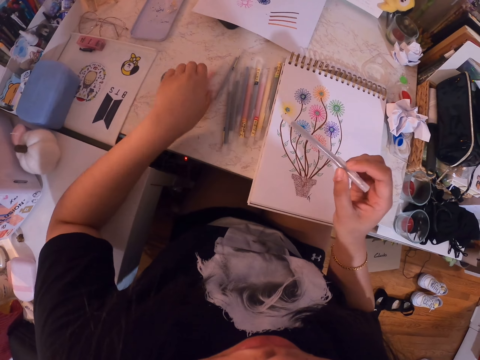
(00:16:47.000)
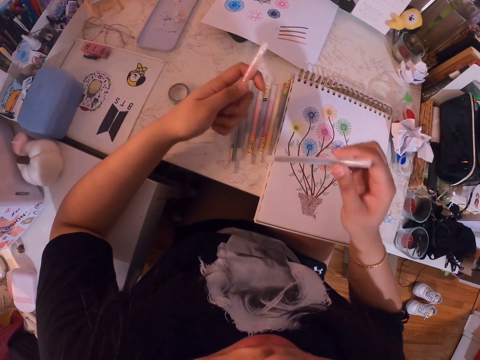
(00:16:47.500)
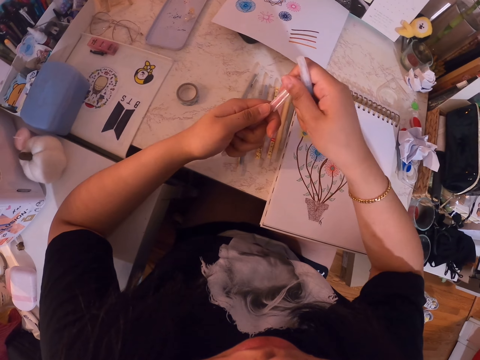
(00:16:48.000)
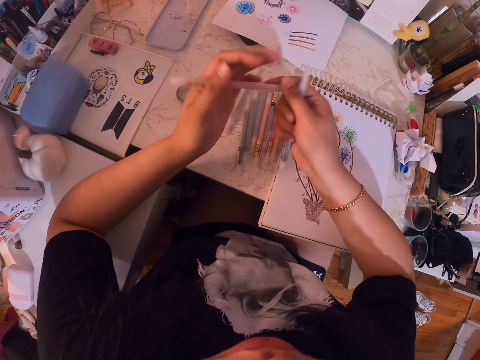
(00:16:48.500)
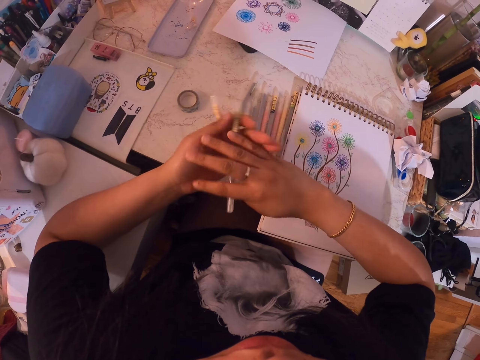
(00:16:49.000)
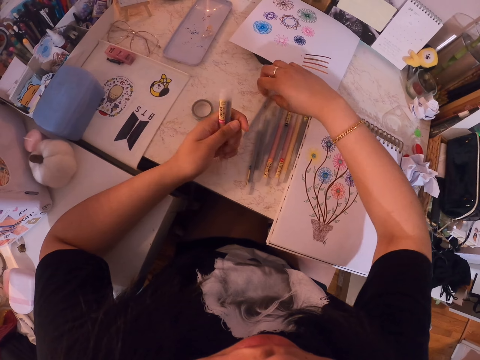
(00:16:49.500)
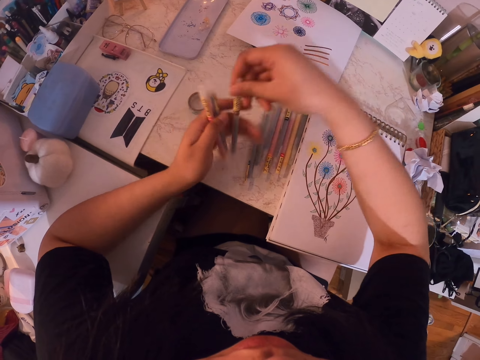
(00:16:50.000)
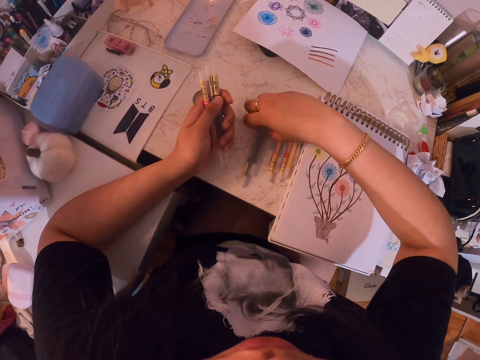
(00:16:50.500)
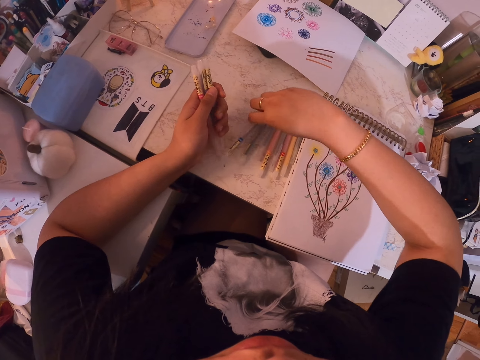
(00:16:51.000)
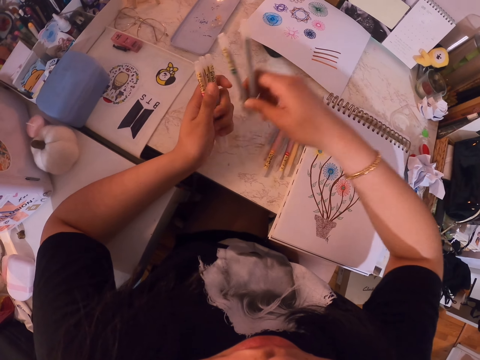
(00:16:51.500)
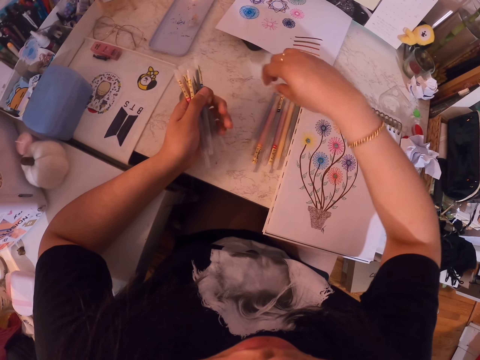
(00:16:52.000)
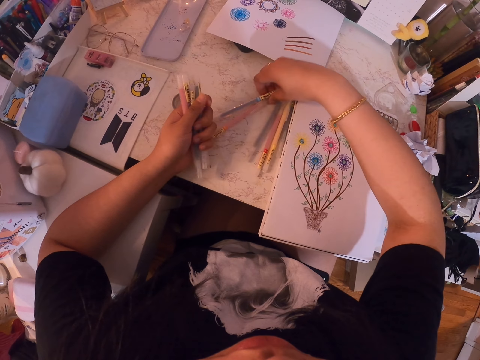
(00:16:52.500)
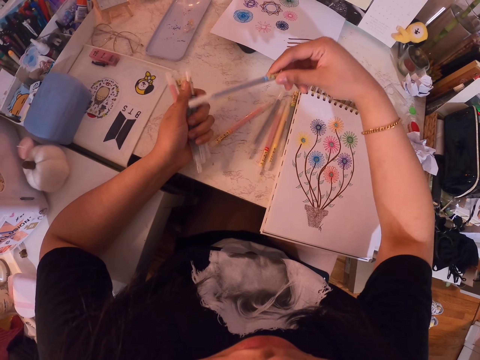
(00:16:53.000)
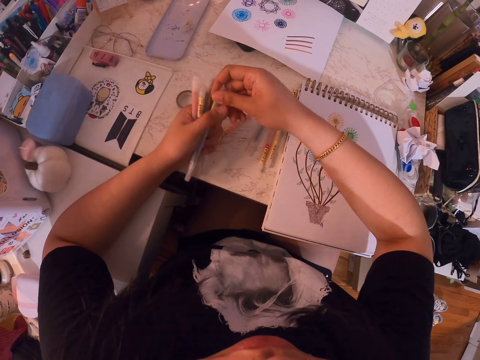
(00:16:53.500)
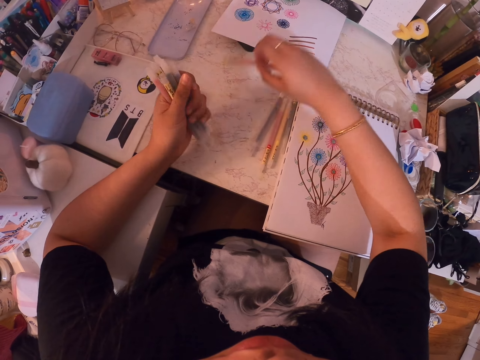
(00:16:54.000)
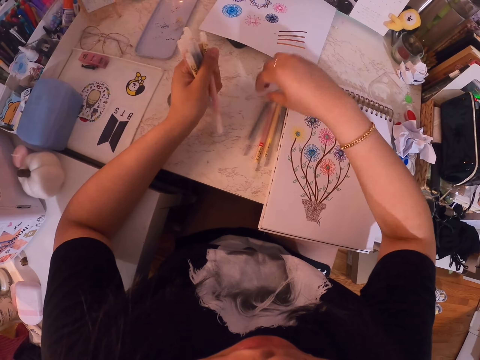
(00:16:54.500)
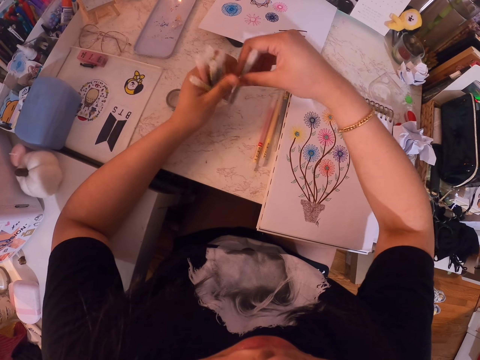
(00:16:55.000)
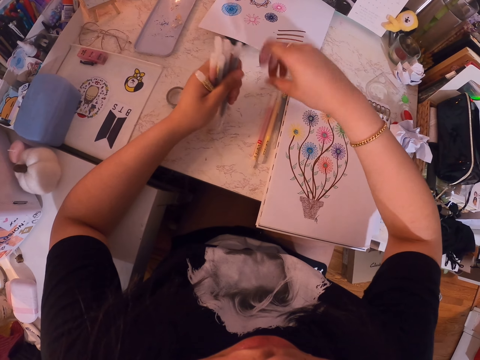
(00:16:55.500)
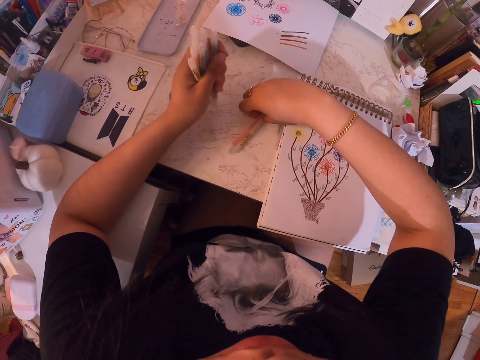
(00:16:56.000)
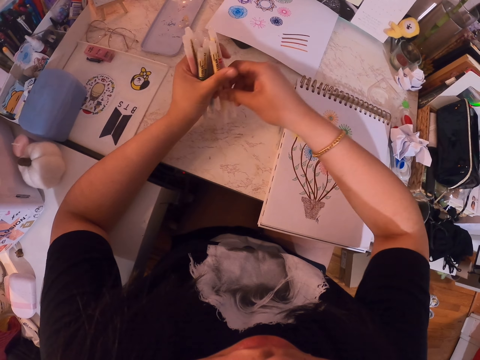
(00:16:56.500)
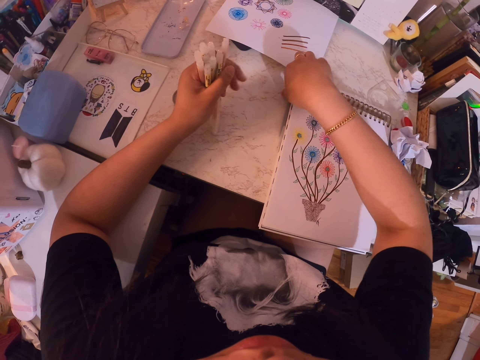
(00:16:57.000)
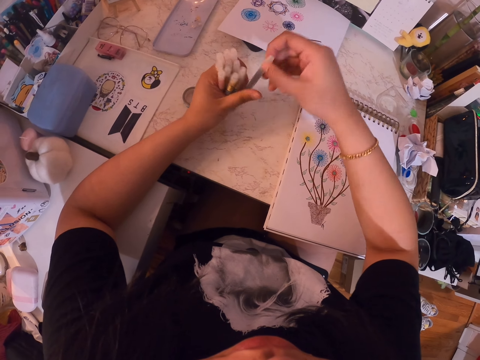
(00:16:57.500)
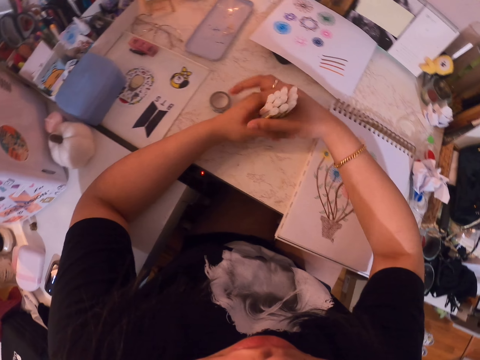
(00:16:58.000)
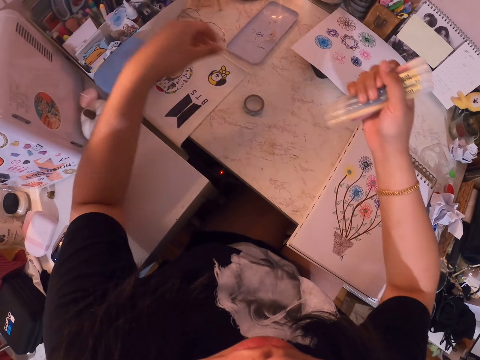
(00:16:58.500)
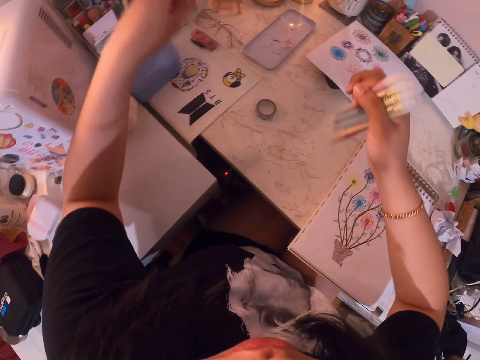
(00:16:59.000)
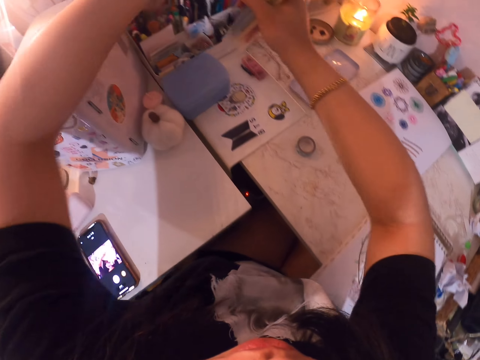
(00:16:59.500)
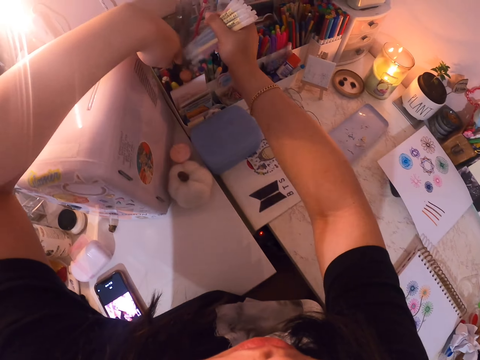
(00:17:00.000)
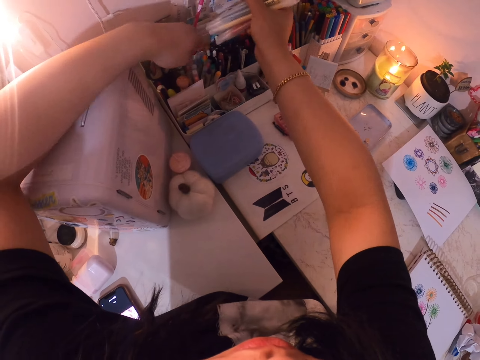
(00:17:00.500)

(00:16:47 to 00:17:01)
The camera wearer picks a pen. They collect the pens from the table. They pick the pens. They pick the pen repeatedly. They hold the pen with both hands. They hold the pens with the right hand.

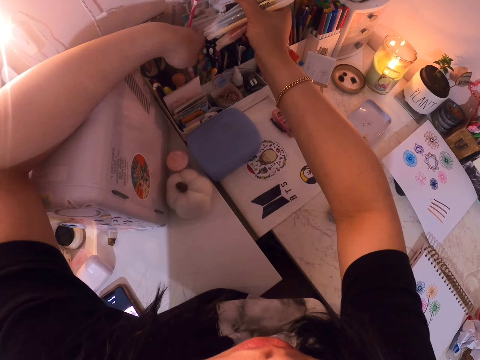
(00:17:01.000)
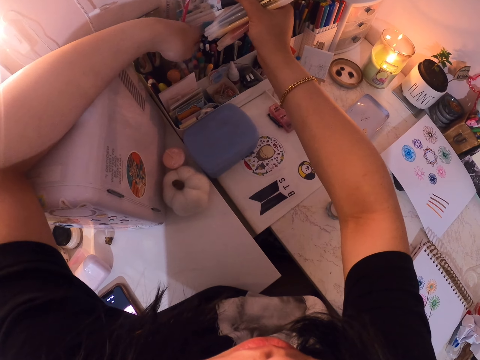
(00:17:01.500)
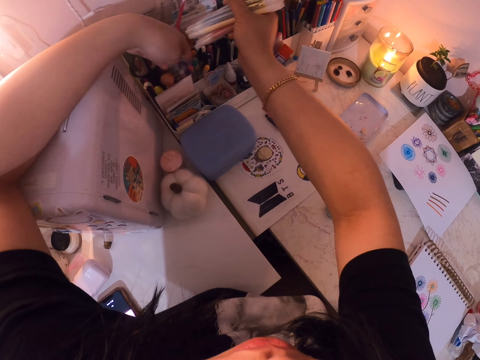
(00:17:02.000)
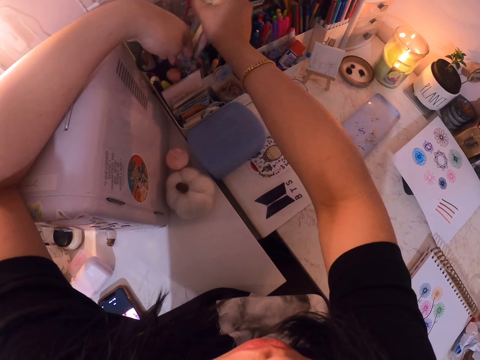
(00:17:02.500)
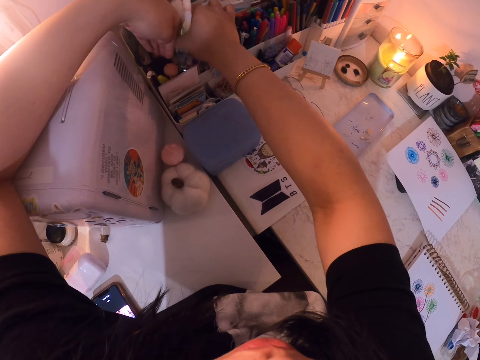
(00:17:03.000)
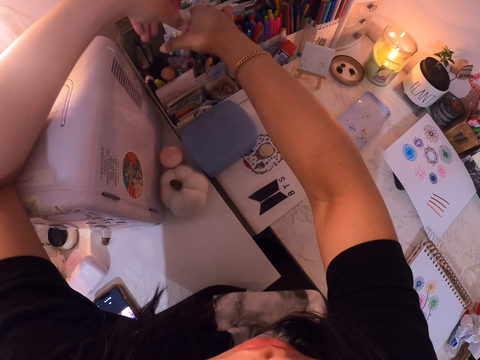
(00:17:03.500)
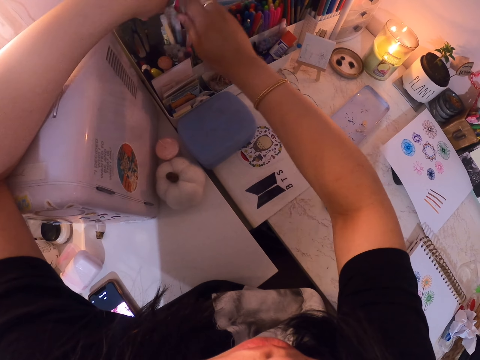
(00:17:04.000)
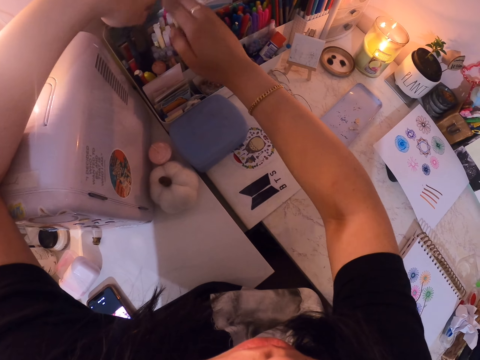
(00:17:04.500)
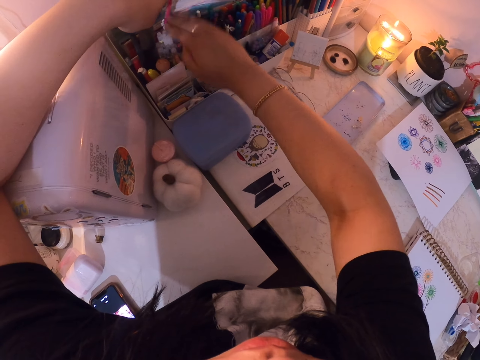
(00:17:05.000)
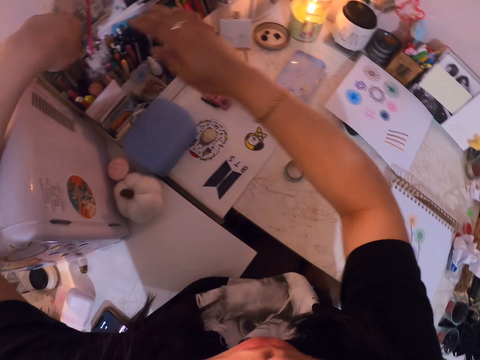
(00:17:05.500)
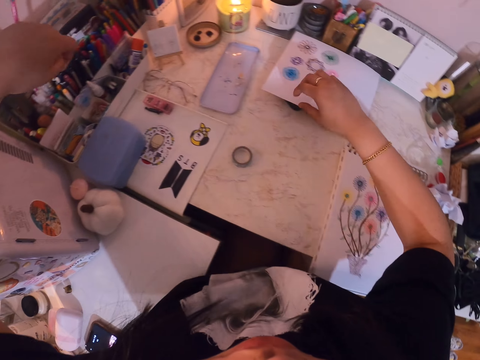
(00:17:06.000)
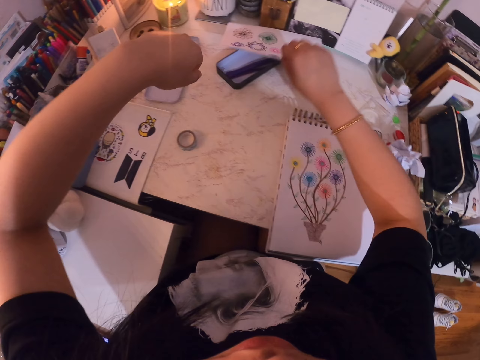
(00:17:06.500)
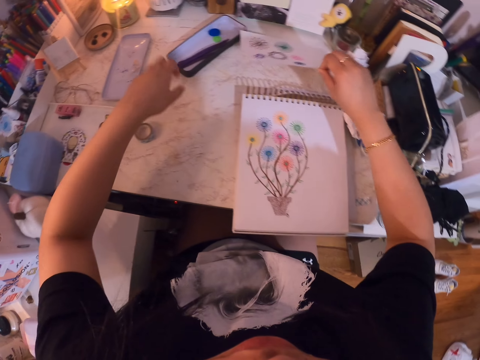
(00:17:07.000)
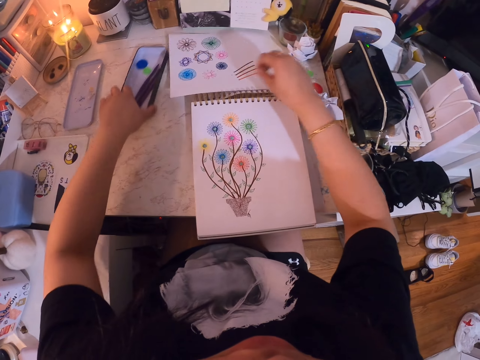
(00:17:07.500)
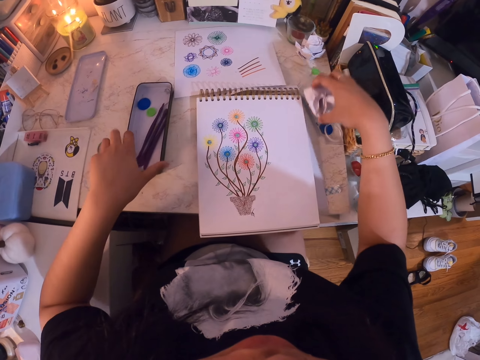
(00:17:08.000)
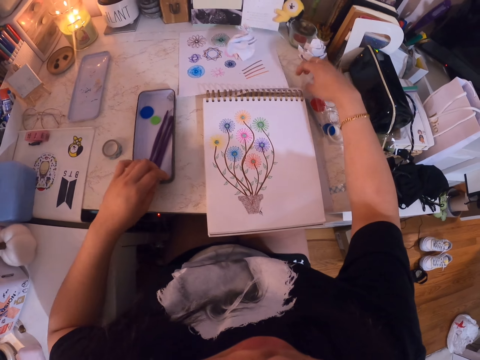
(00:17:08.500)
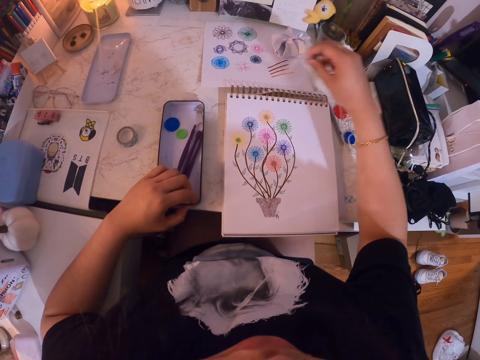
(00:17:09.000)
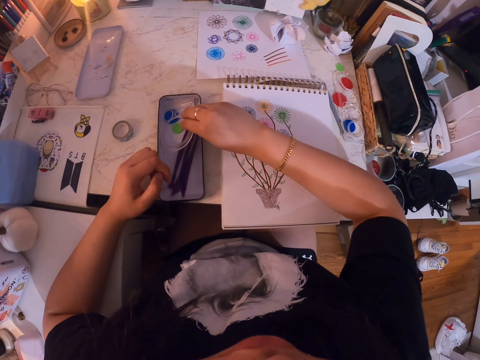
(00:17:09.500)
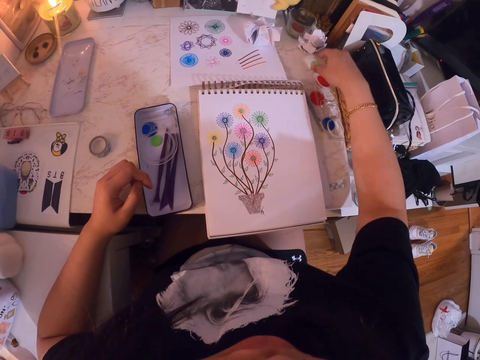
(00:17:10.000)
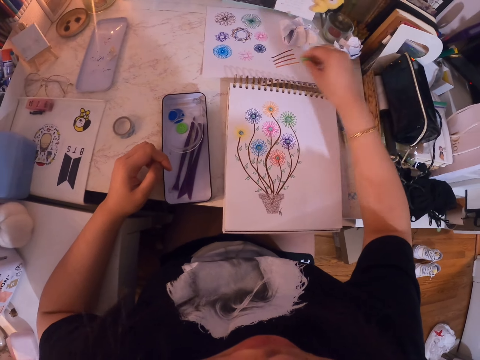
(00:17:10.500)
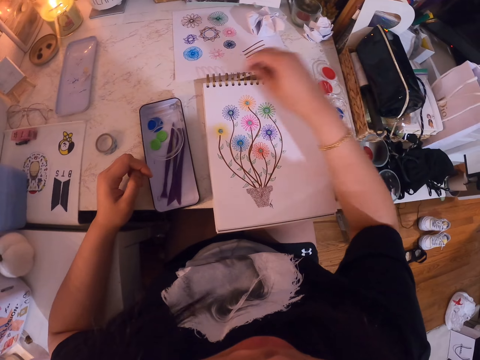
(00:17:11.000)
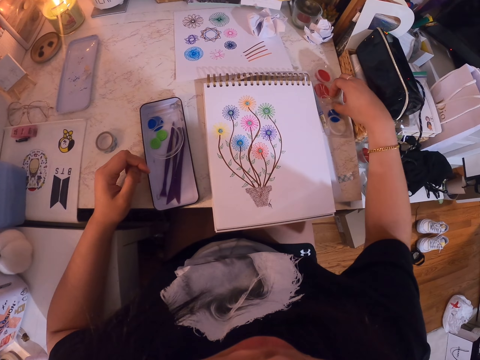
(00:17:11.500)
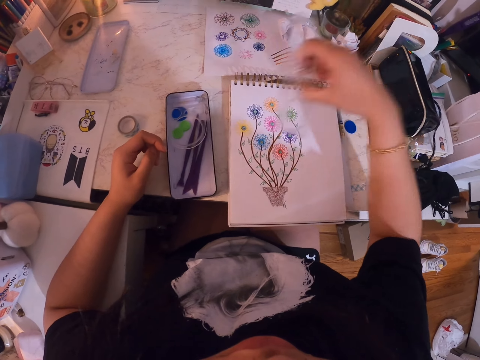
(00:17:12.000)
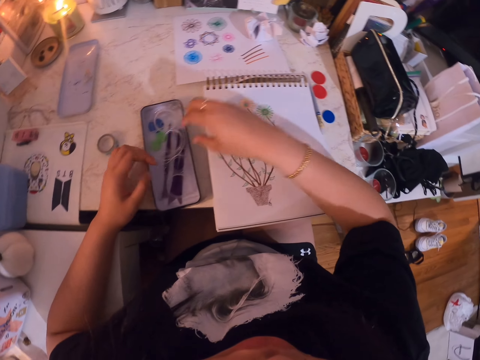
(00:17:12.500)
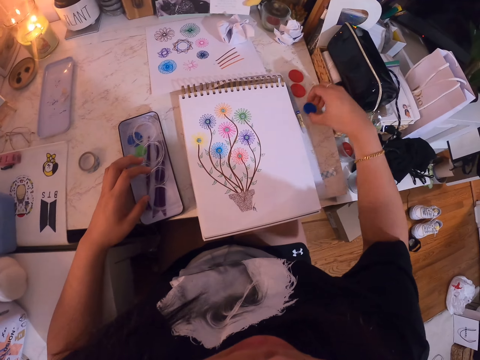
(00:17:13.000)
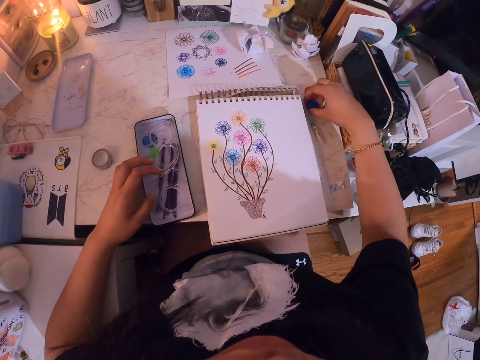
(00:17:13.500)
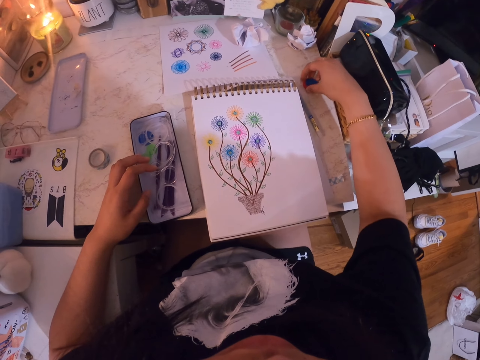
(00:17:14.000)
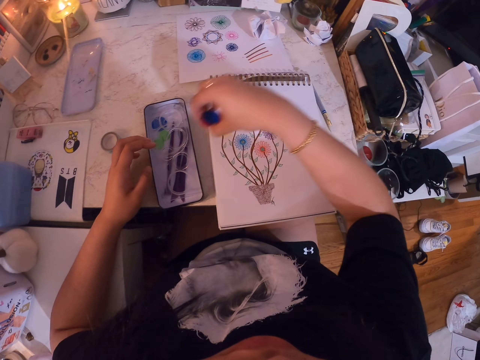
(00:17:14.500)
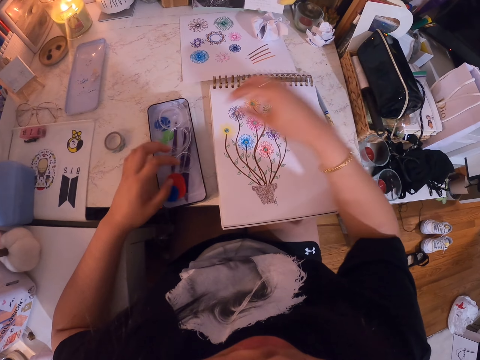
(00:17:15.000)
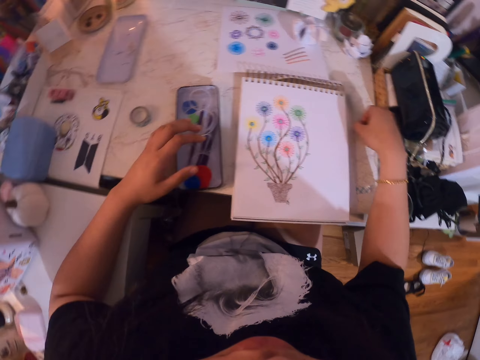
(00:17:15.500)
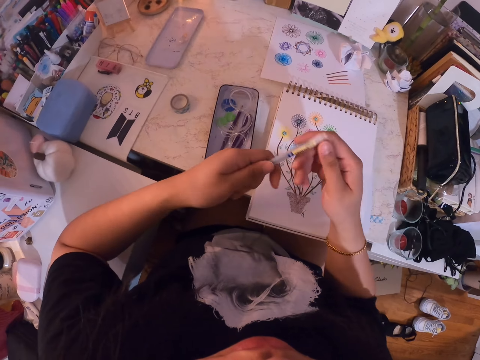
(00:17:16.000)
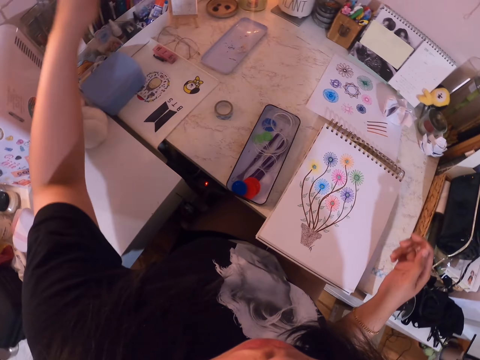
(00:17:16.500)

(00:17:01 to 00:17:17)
The camera wearer touches the pens. They place the pens in the pen box. They pick drawing paper and put down the drawing paper. They pick a set. They pick something. They pick the paper and put down the paper. They pick something. They put something in the set. They pick something. They put something in the set. They pick something. They put something in the set. They pick something. They put something in the set. They pick a pen.
